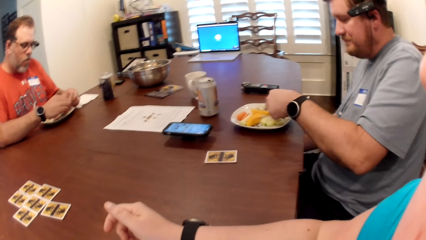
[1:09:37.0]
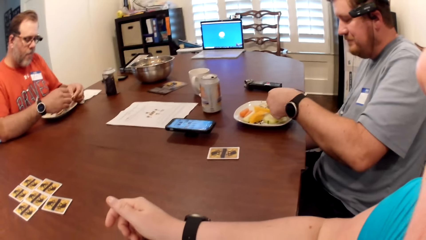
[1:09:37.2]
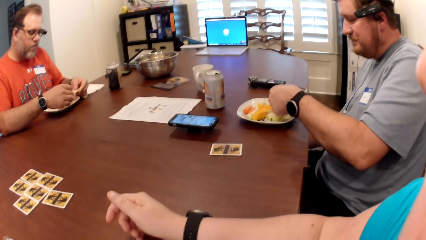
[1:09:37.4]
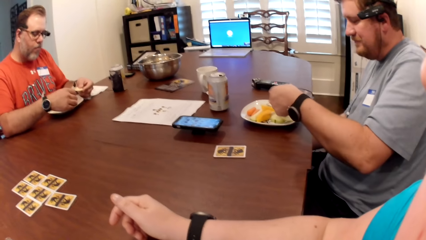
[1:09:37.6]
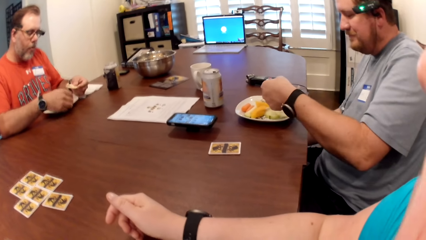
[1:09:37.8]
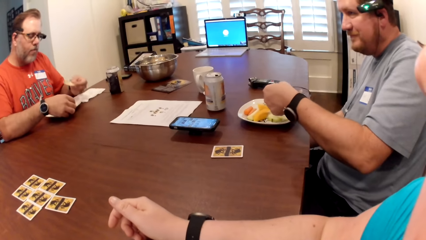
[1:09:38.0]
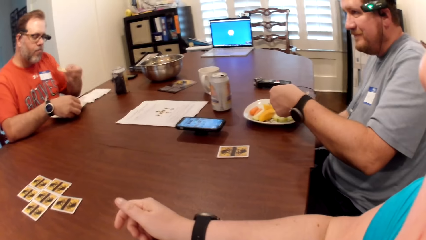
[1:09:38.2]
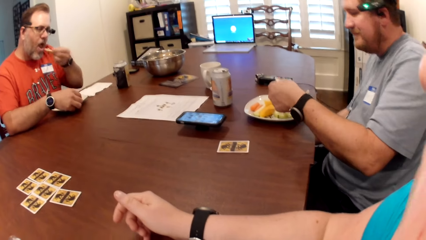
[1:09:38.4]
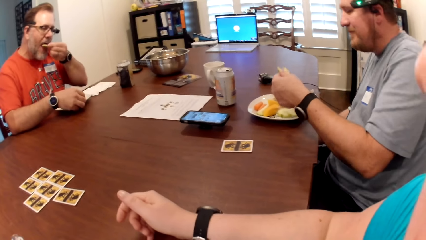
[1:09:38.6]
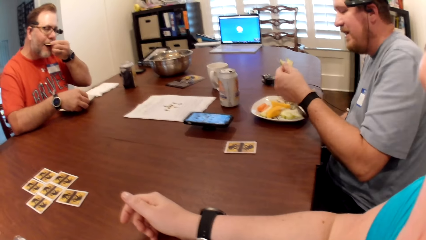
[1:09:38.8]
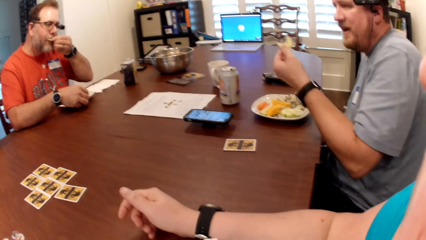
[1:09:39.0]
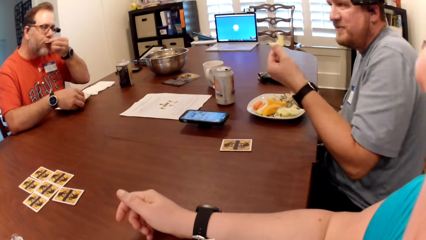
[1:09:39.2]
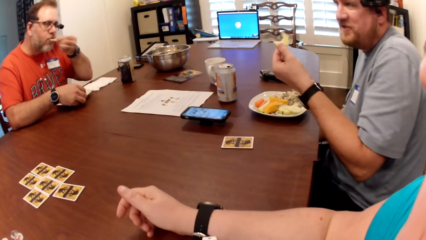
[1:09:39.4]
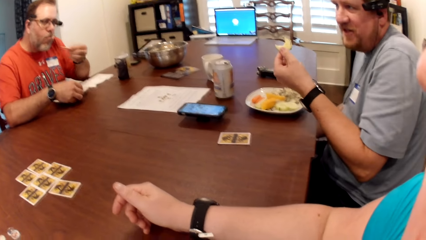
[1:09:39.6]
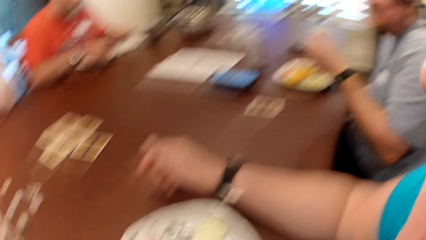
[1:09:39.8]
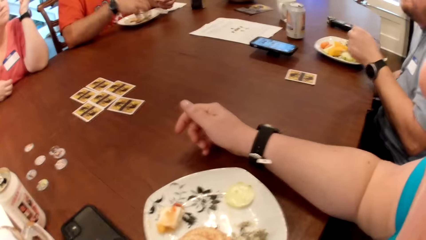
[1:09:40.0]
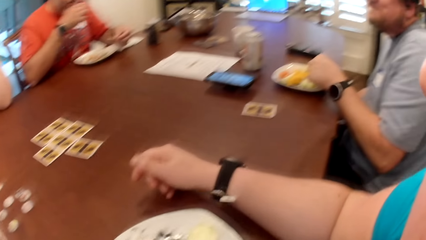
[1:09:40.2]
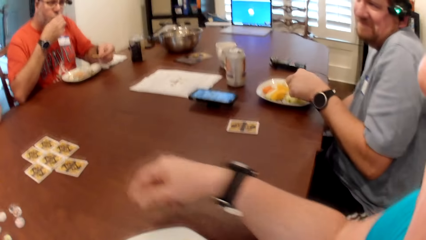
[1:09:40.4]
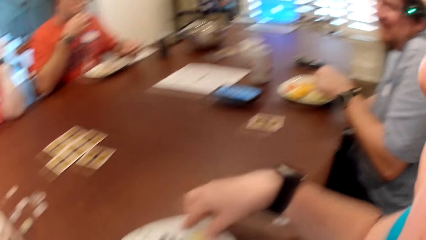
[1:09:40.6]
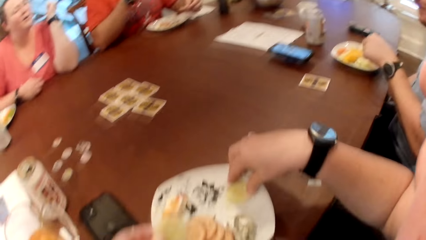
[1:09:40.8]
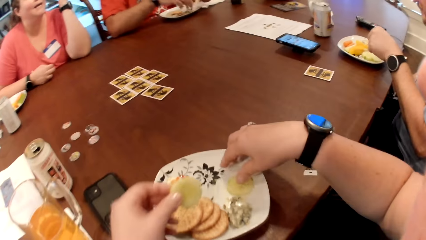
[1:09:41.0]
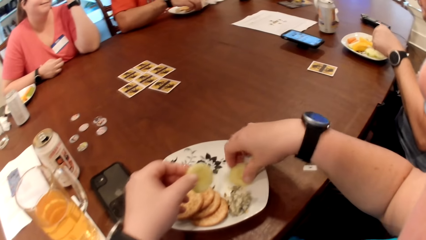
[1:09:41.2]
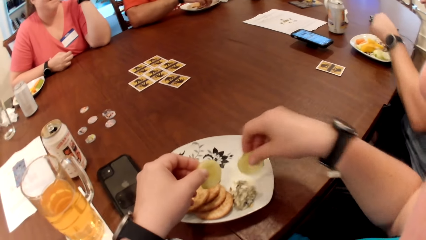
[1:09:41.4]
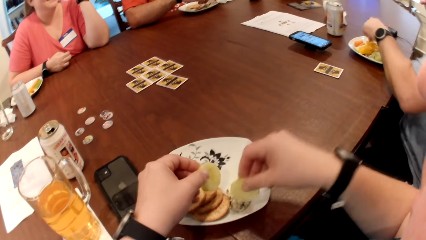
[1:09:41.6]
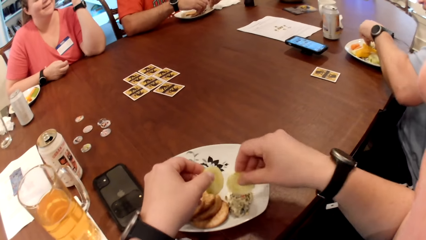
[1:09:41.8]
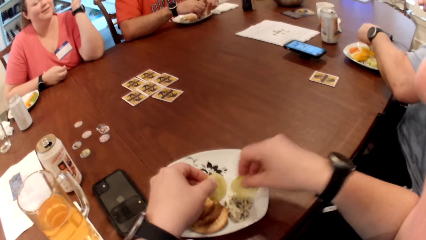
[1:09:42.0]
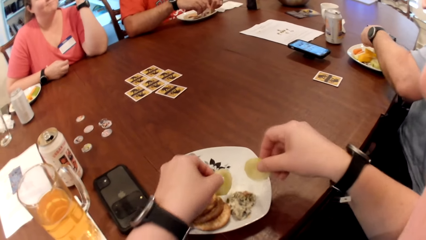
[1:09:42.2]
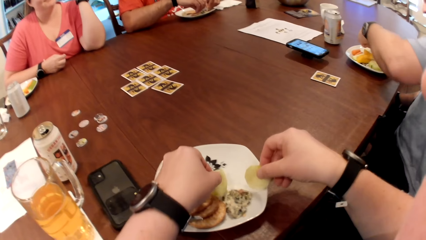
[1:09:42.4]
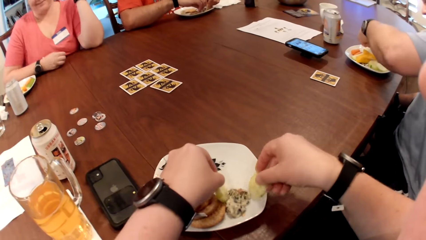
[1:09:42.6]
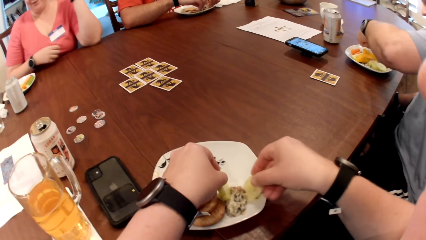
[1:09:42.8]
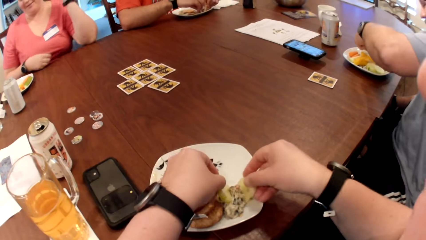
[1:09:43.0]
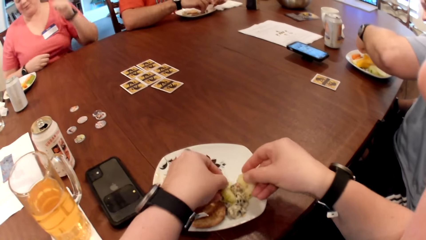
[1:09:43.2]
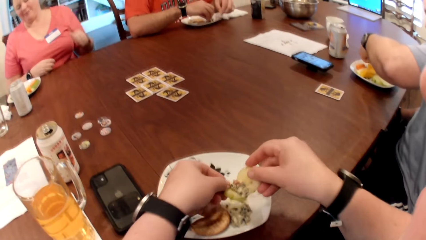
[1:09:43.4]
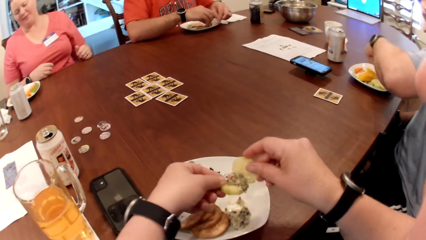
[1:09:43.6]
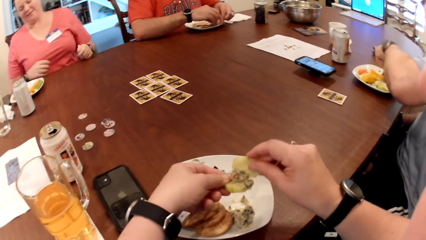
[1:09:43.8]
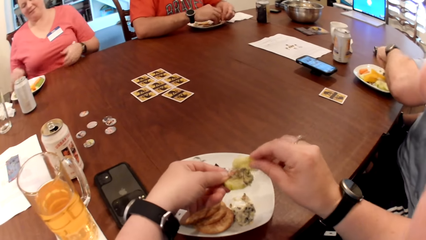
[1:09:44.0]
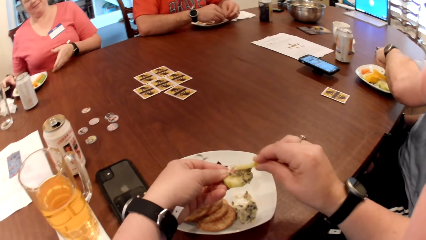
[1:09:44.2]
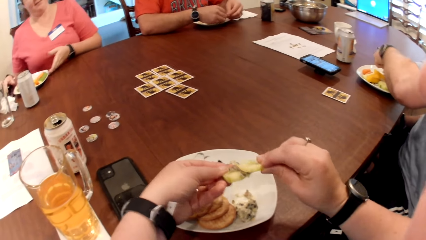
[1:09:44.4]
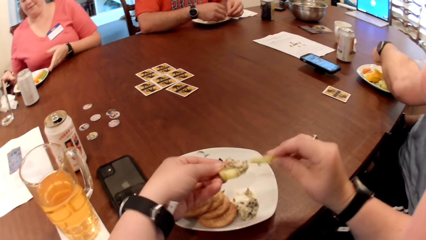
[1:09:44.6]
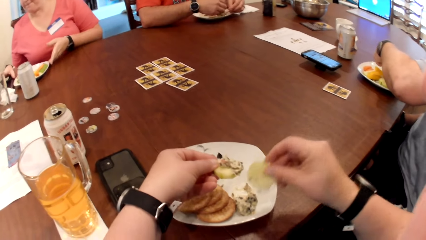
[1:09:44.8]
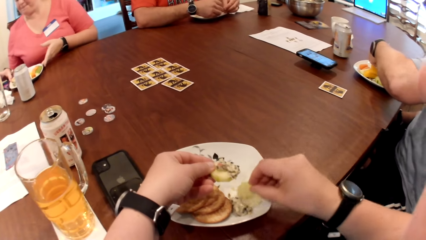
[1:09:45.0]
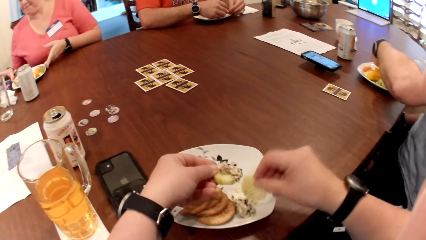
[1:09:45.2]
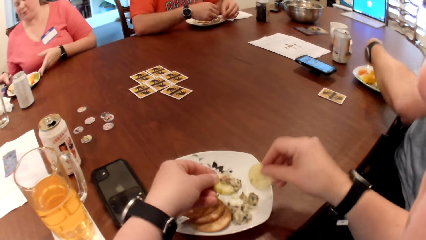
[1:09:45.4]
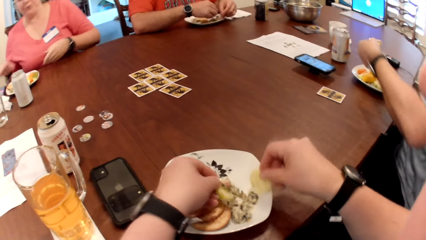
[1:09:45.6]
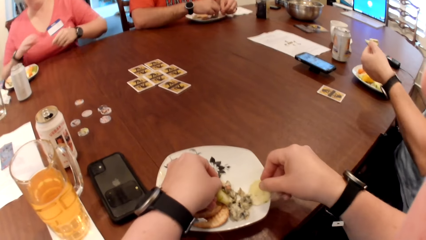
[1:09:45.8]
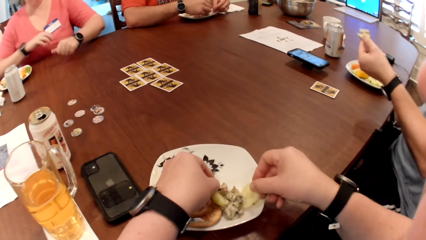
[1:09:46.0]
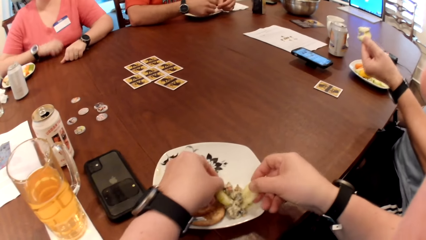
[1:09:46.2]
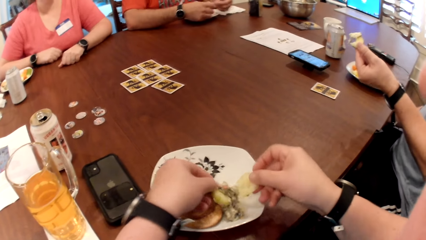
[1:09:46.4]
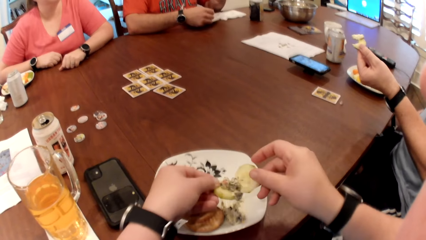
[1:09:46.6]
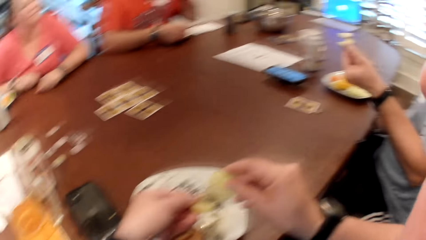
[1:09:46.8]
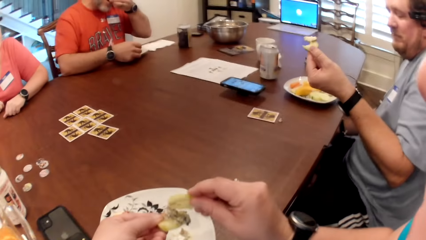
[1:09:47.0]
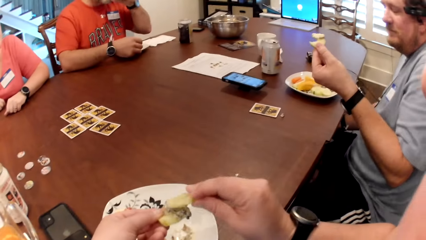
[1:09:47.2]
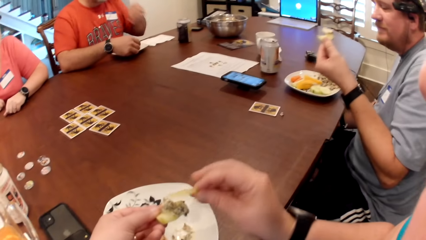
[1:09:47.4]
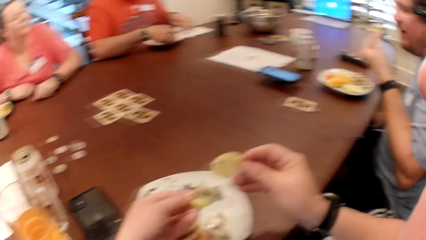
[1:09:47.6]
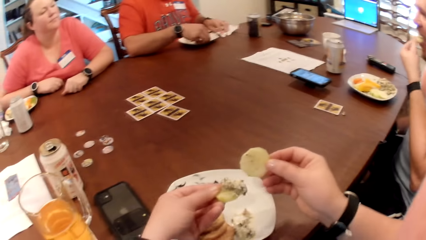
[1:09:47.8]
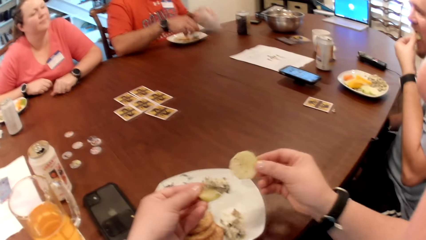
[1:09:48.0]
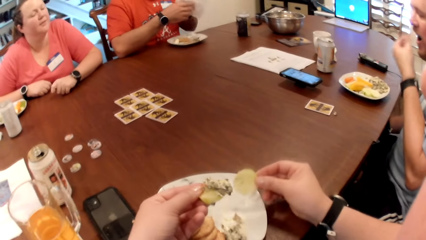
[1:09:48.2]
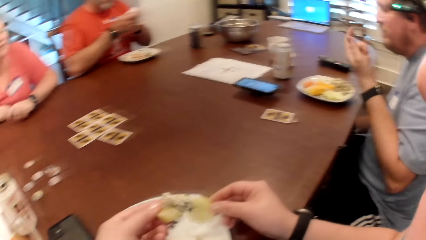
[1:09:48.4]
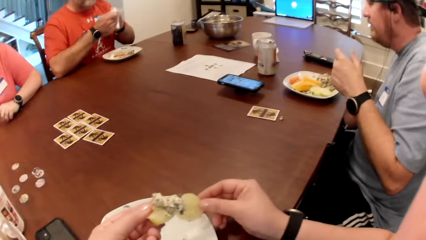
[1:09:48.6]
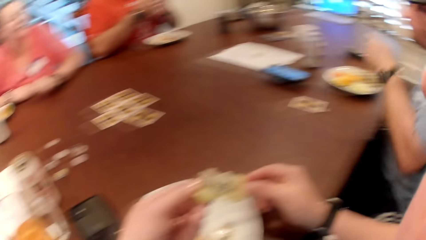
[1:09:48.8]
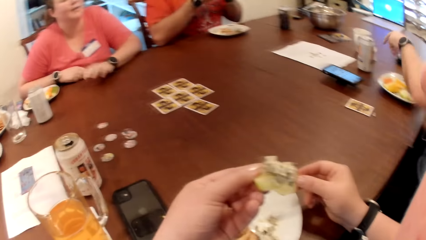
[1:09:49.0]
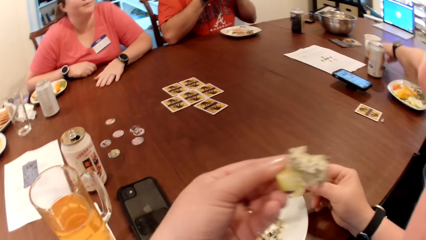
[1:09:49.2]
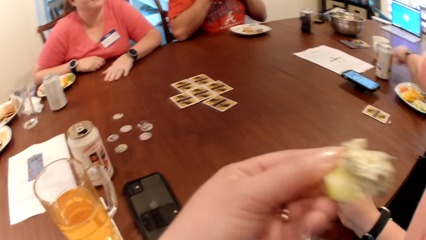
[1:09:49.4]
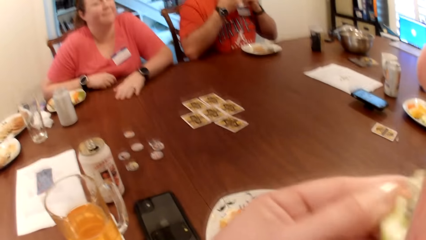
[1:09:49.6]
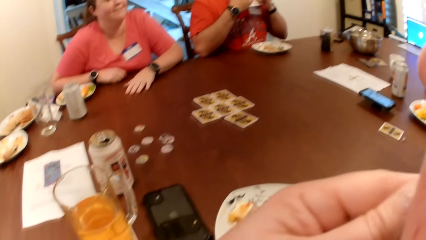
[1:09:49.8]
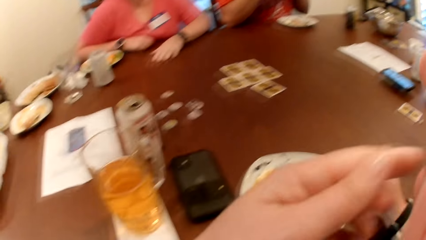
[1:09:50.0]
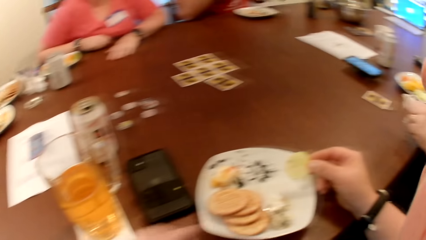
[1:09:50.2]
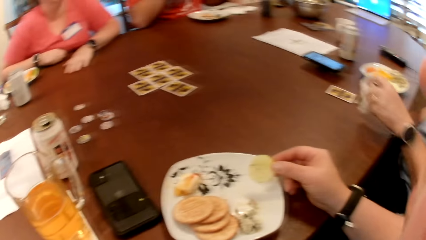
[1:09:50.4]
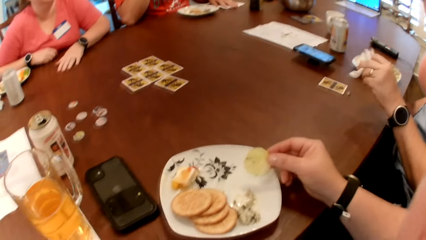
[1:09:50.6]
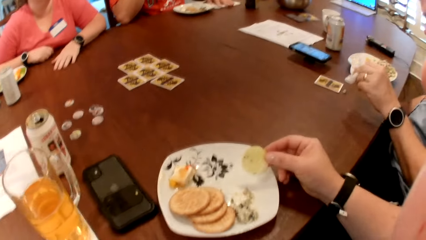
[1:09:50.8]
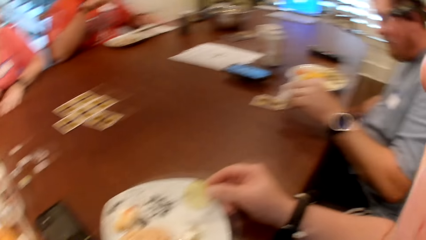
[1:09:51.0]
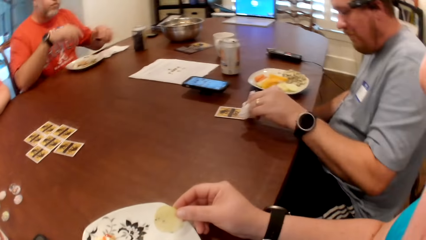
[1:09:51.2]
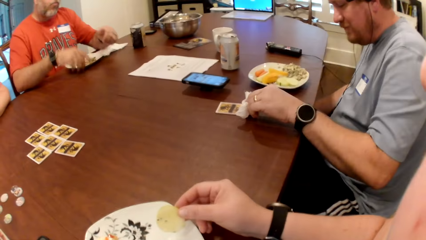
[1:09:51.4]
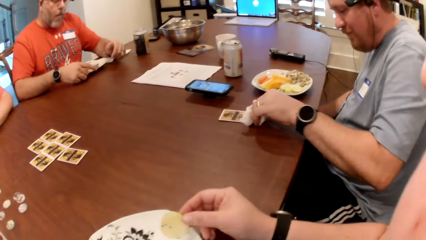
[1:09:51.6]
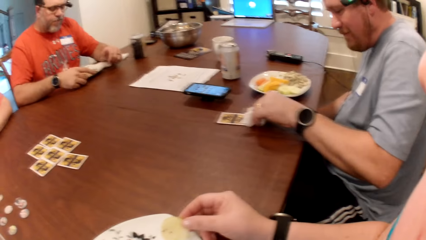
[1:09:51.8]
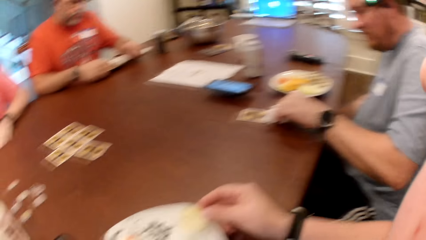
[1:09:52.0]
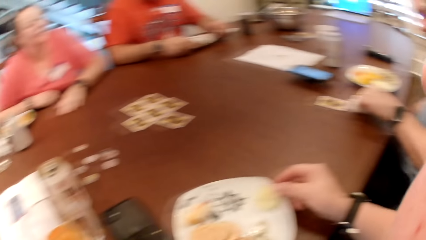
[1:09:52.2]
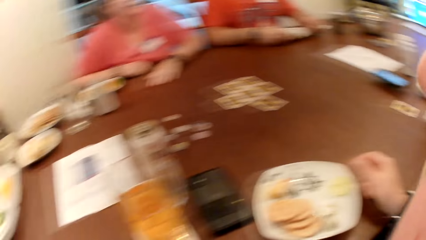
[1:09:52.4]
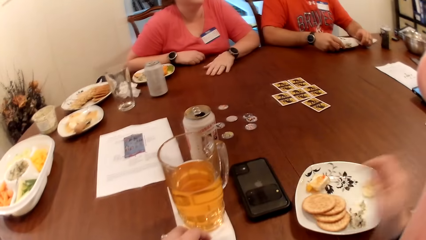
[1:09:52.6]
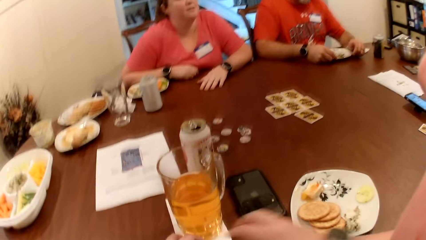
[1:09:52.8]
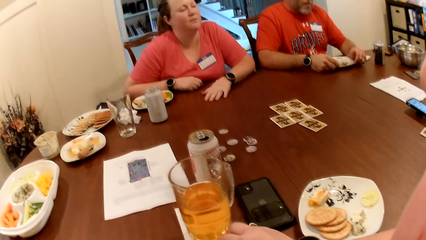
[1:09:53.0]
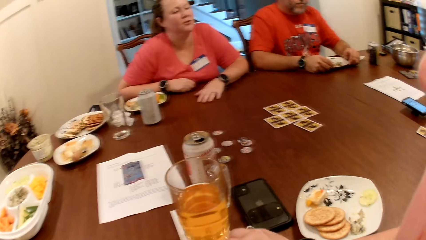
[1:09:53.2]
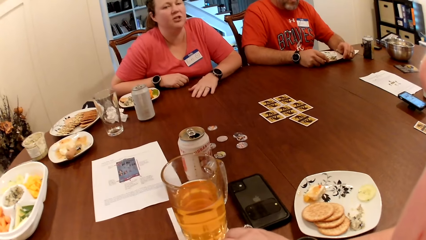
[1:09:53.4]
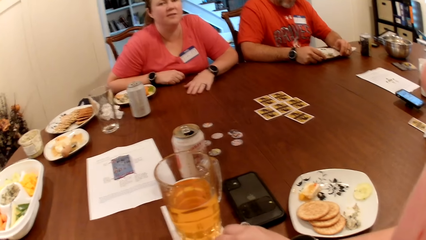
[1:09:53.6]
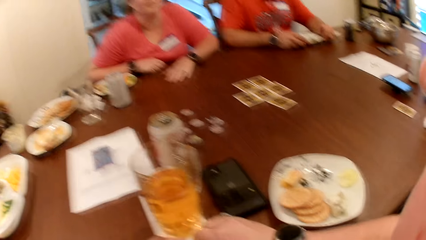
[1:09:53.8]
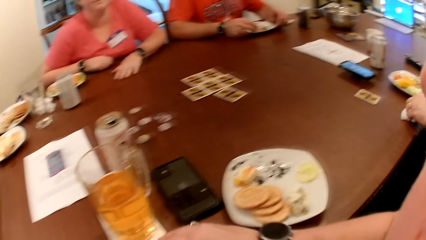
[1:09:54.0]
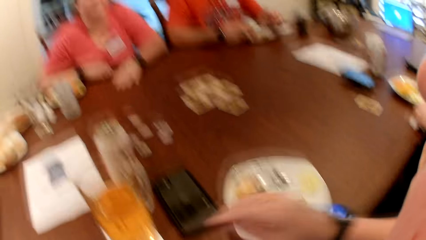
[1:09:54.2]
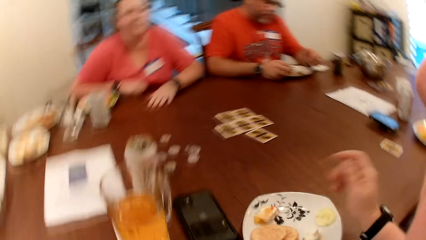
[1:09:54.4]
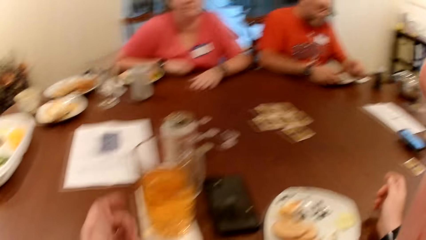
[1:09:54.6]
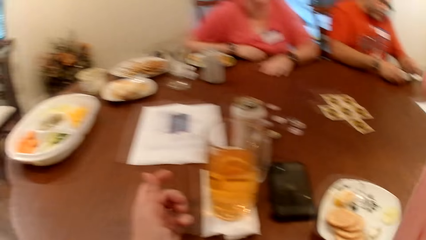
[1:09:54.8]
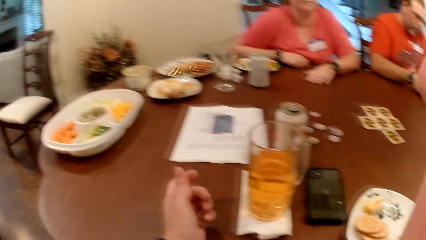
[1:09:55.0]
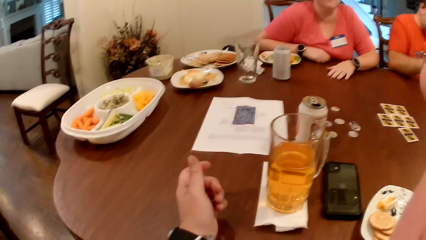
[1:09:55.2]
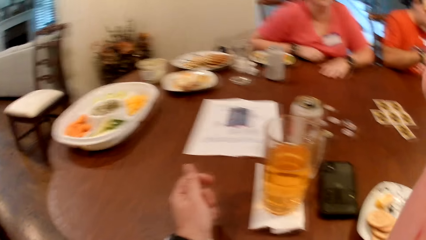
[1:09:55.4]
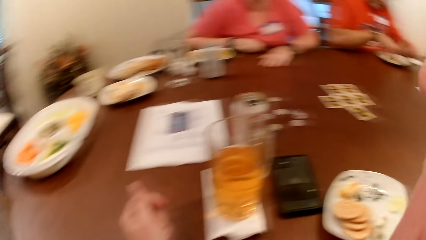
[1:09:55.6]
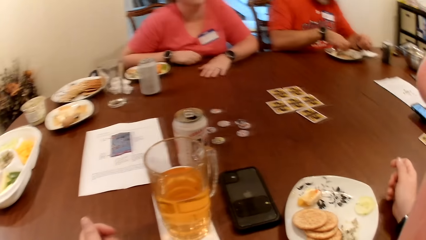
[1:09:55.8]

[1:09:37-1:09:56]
A man eats the food in his left hand. The camera wearer picks a slice of banana from the plate with her right hand. Another man takes food from the plate with his left hand. The camera wearer takes the mayonnaise on the plate with the slices of banana in both hands. A woman moves the plate on the table with her left hand. She moves a phone on the table with her right hand. The camera wearer takes the mayonnaise on the plate with the slices of banana in both hands. The other man eats food in his left hand. The camera wearer puts the mixture in her mouth. She eats the slice of banana in her right hand. The other man cleans the table with a piece of paper towel in his left hand.
